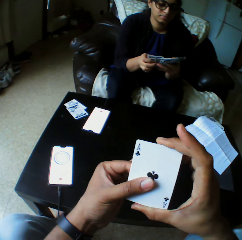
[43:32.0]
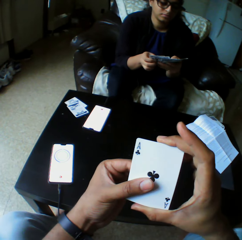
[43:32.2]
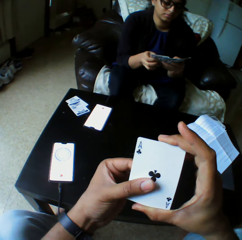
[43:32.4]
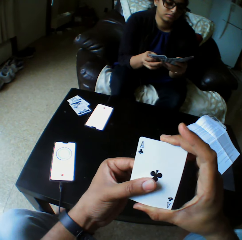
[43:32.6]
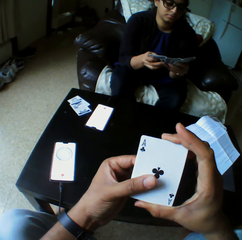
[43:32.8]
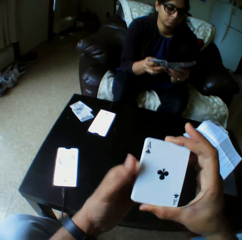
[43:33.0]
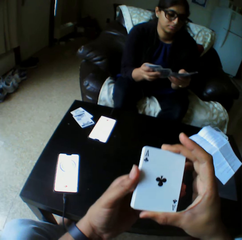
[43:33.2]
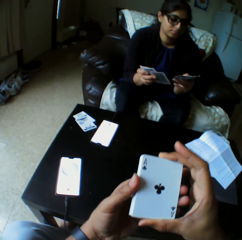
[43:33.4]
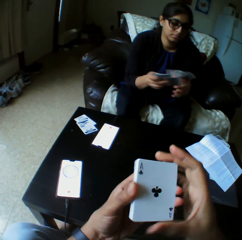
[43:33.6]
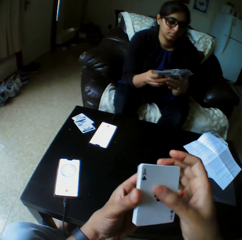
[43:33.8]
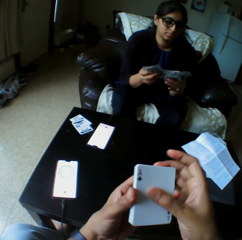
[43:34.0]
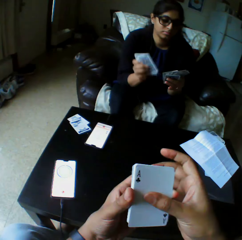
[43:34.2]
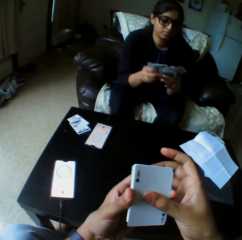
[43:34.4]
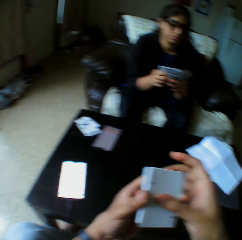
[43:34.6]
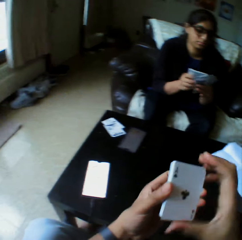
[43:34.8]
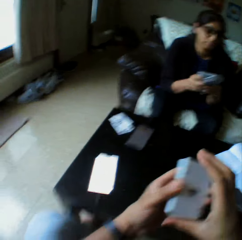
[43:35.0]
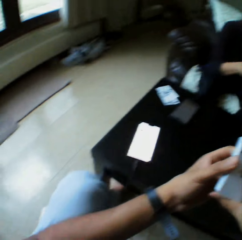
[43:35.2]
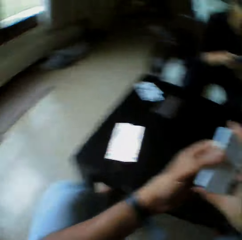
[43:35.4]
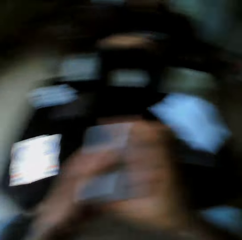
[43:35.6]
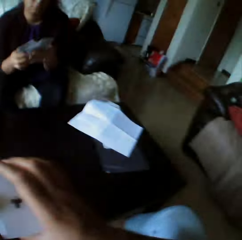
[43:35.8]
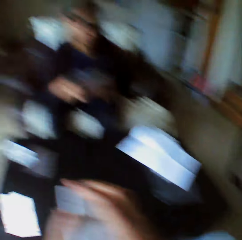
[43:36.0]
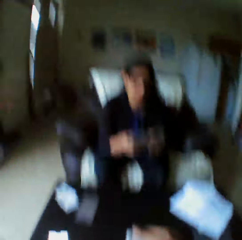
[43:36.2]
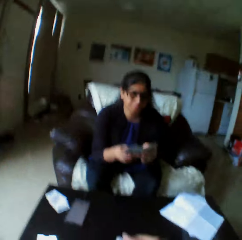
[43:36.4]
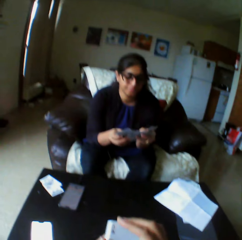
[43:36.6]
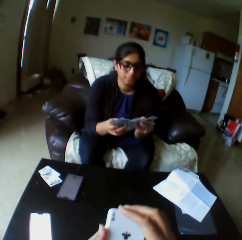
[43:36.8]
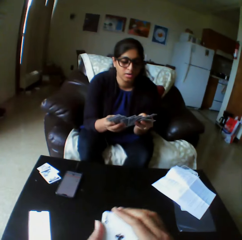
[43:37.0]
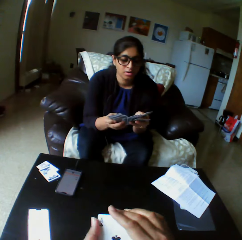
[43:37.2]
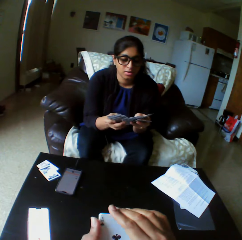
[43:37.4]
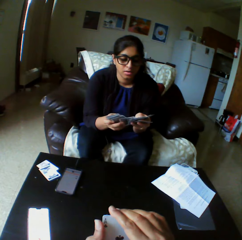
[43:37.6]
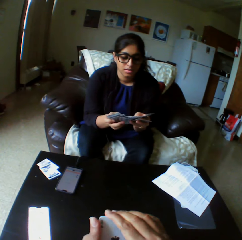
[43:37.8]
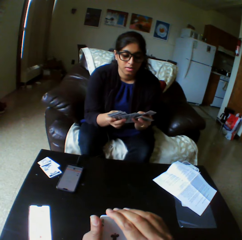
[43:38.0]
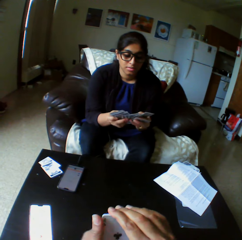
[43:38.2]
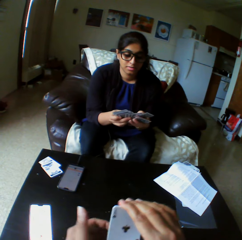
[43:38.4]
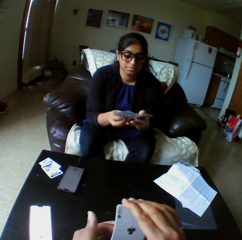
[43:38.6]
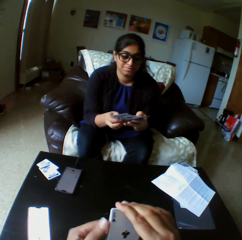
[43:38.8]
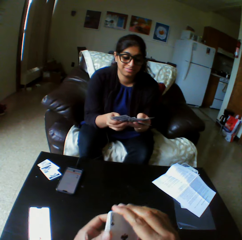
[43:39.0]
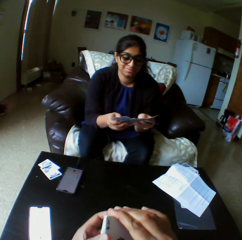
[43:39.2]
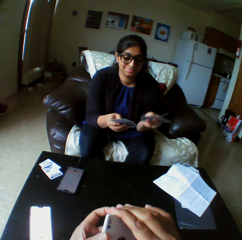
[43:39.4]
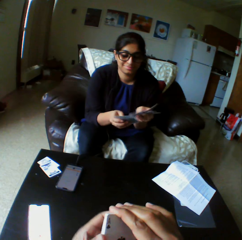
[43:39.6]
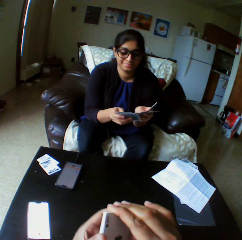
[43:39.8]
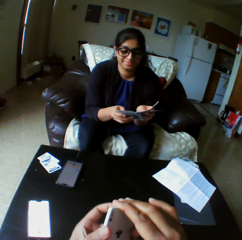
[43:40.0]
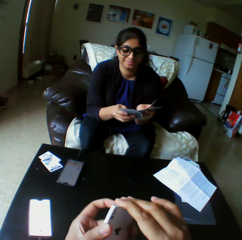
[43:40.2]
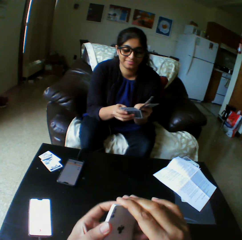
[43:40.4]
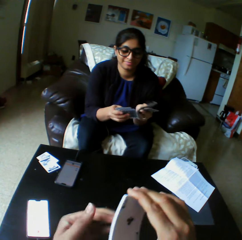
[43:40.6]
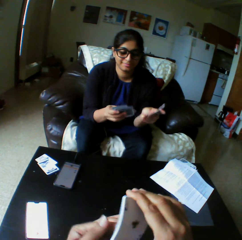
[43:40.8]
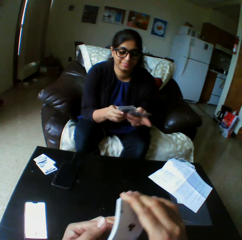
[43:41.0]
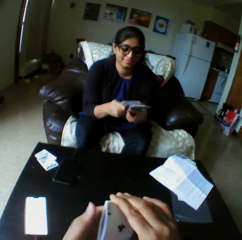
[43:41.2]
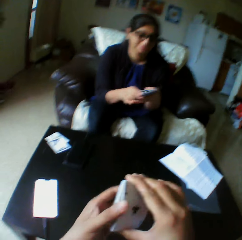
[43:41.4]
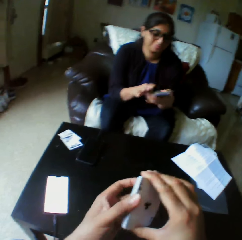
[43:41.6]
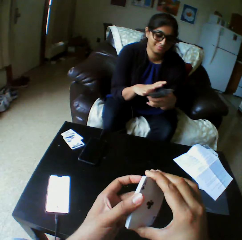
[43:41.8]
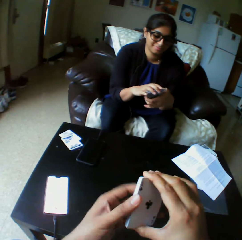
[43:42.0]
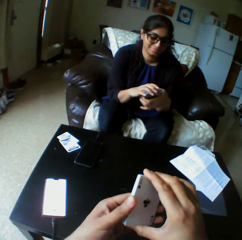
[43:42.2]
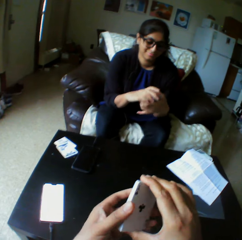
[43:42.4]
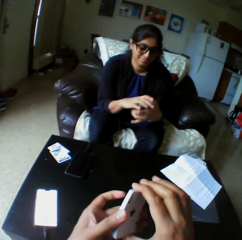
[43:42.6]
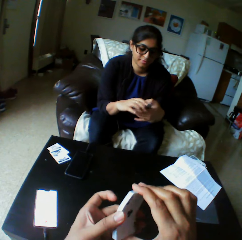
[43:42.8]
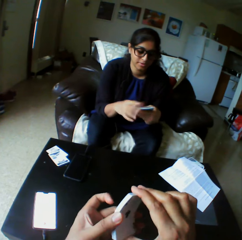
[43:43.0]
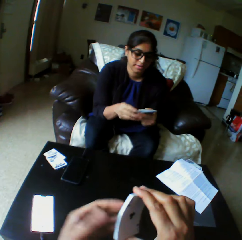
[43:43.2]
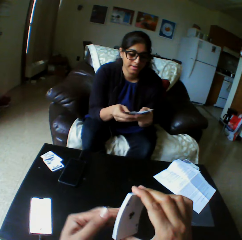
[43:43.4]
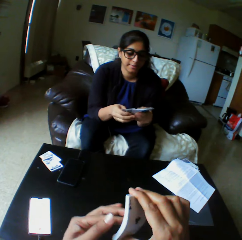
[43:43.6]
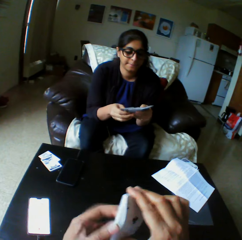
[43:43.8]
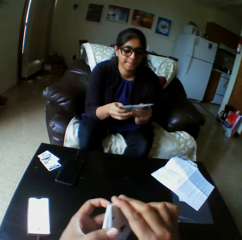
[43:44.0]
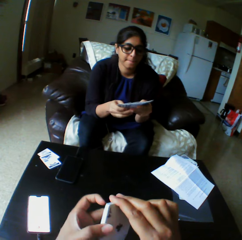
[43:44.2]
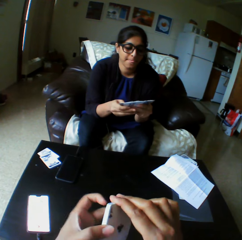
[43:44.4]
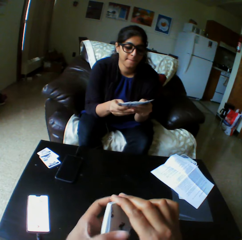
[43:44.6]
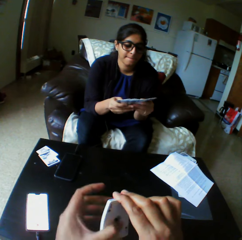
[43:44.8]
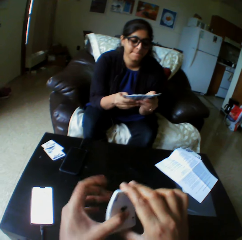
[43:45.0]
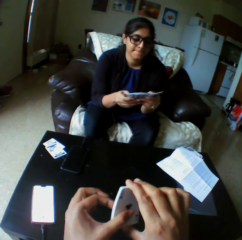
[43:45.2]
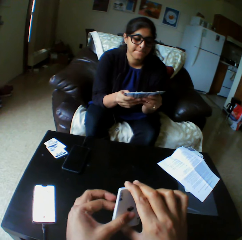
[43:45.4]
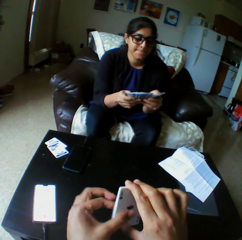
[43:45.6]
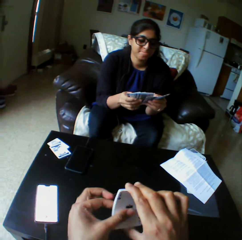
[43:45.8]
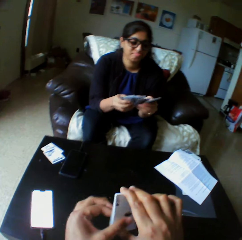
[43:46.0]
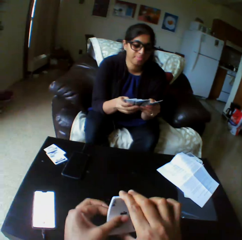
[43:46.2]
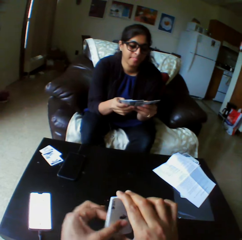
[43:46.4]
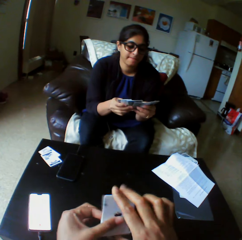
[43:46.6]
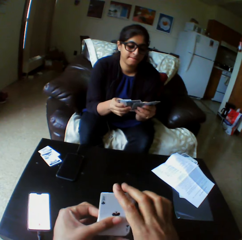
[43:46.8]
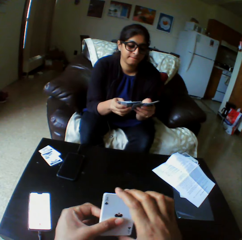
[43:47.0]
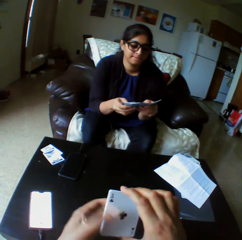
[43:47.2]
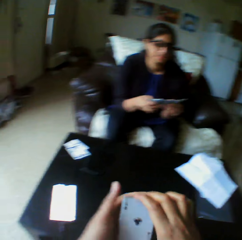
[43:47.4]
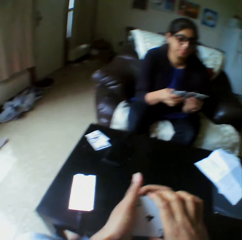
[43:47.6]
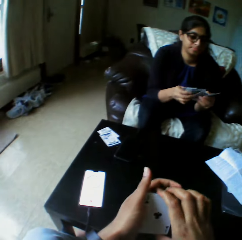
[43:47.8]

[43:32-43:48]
A lady arranges cards in hand. The lady speaks to the camera wearer. The camera wearer holds cards in hand.

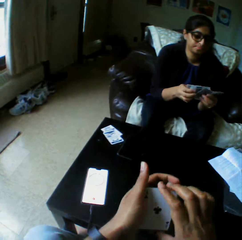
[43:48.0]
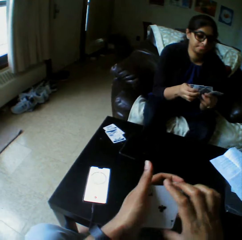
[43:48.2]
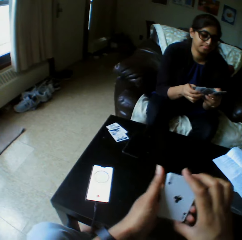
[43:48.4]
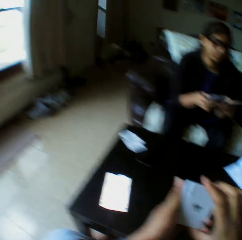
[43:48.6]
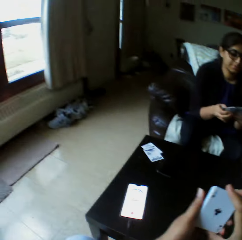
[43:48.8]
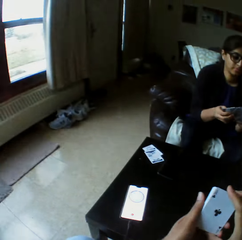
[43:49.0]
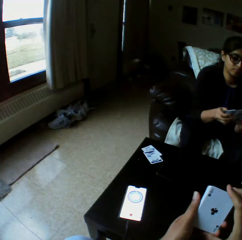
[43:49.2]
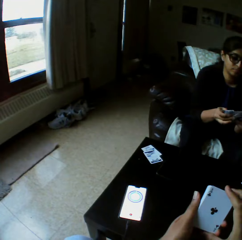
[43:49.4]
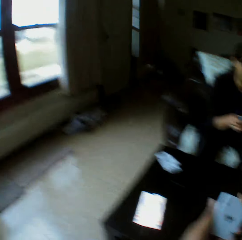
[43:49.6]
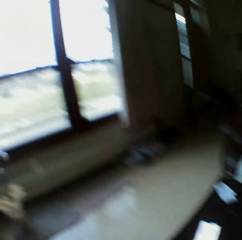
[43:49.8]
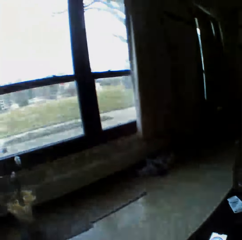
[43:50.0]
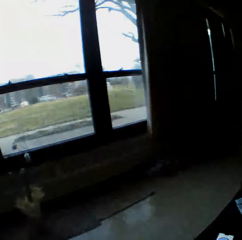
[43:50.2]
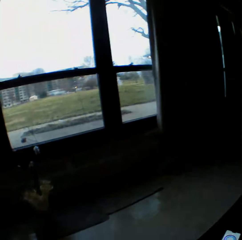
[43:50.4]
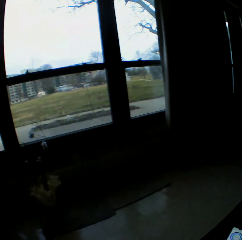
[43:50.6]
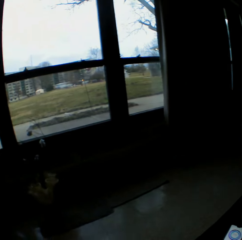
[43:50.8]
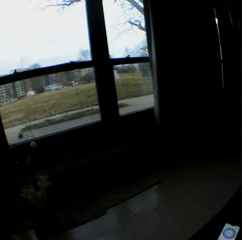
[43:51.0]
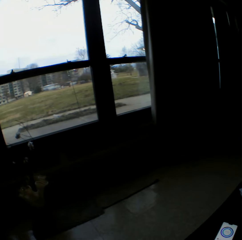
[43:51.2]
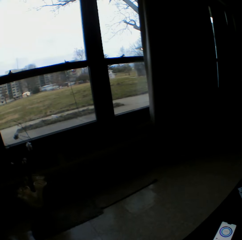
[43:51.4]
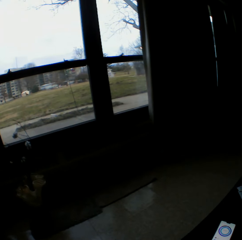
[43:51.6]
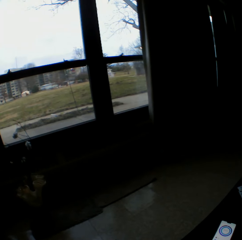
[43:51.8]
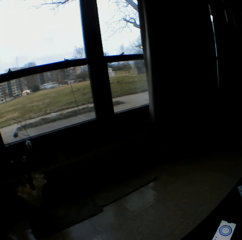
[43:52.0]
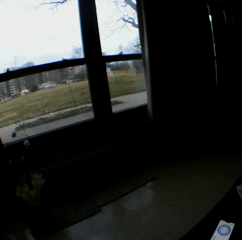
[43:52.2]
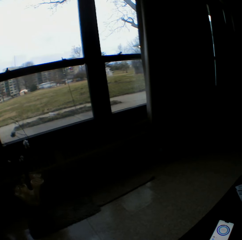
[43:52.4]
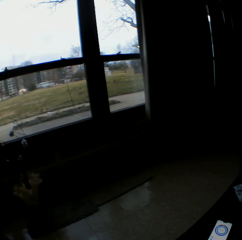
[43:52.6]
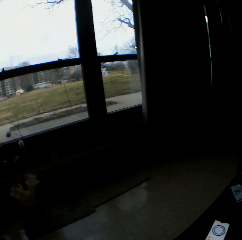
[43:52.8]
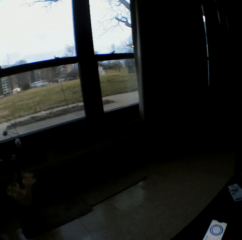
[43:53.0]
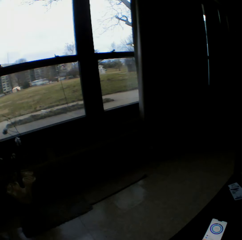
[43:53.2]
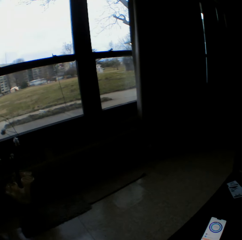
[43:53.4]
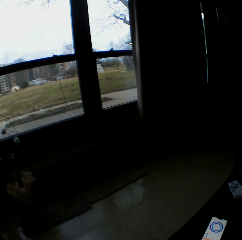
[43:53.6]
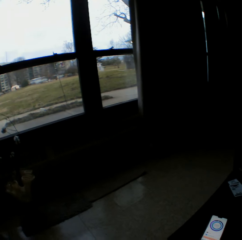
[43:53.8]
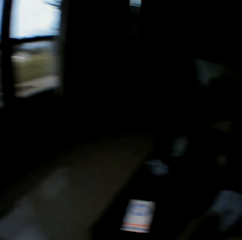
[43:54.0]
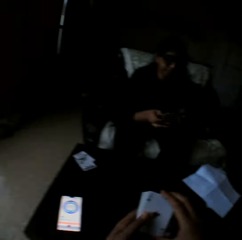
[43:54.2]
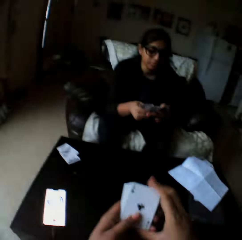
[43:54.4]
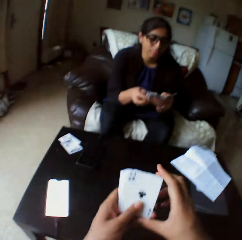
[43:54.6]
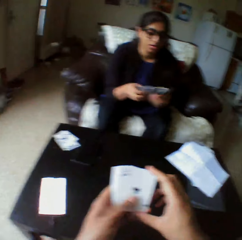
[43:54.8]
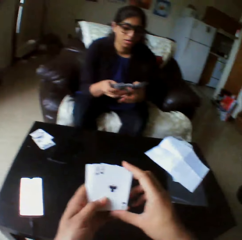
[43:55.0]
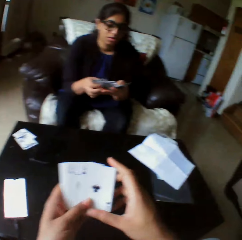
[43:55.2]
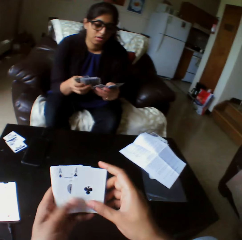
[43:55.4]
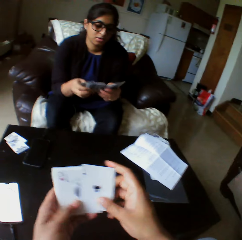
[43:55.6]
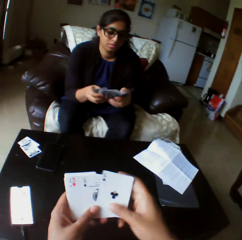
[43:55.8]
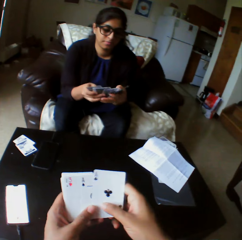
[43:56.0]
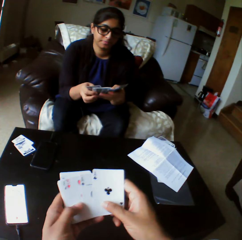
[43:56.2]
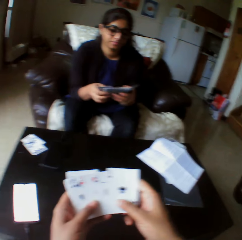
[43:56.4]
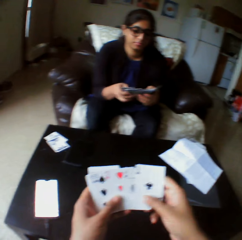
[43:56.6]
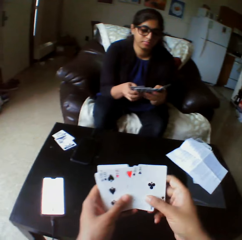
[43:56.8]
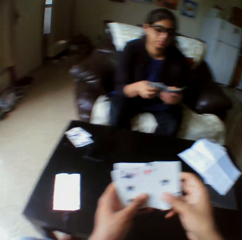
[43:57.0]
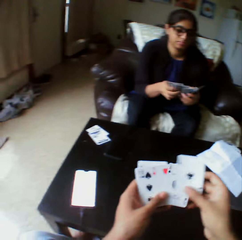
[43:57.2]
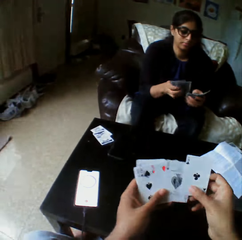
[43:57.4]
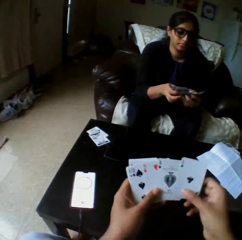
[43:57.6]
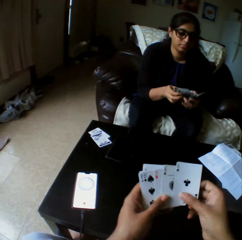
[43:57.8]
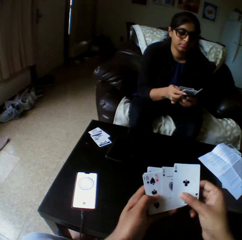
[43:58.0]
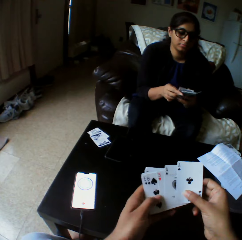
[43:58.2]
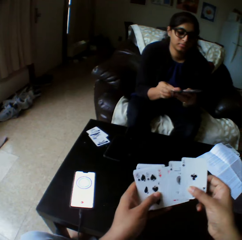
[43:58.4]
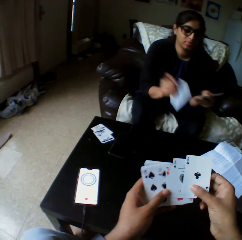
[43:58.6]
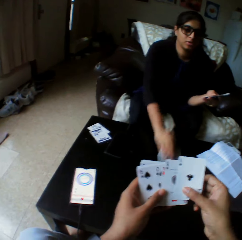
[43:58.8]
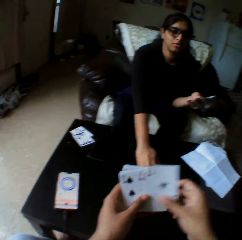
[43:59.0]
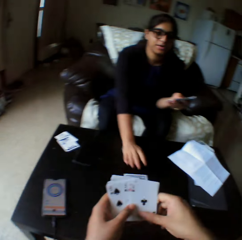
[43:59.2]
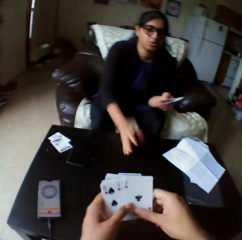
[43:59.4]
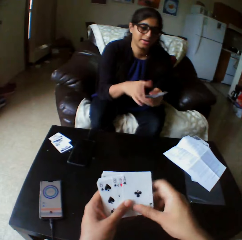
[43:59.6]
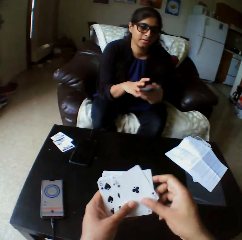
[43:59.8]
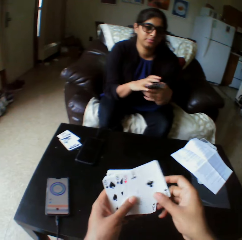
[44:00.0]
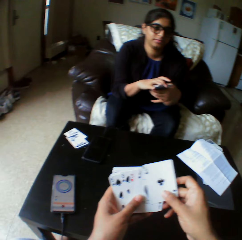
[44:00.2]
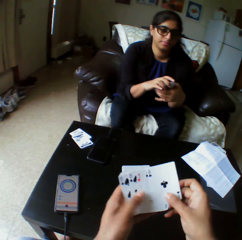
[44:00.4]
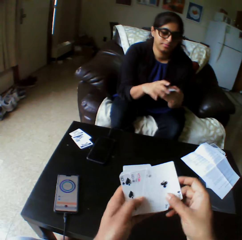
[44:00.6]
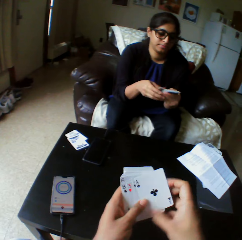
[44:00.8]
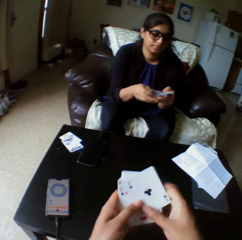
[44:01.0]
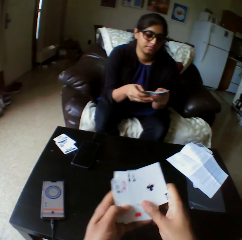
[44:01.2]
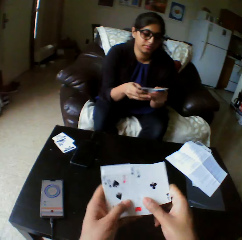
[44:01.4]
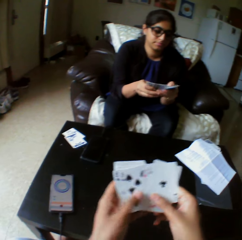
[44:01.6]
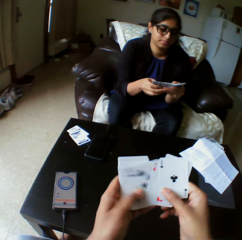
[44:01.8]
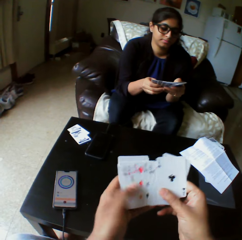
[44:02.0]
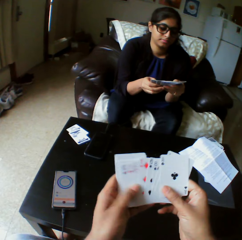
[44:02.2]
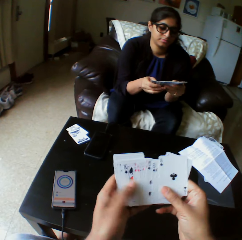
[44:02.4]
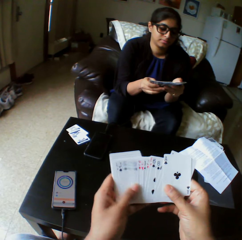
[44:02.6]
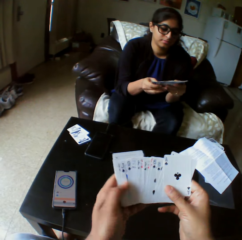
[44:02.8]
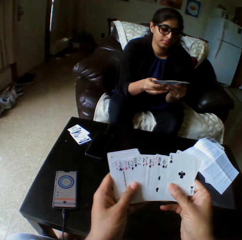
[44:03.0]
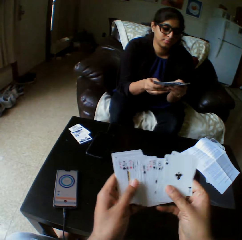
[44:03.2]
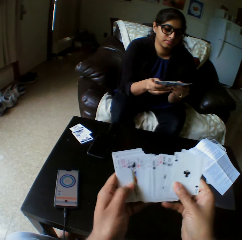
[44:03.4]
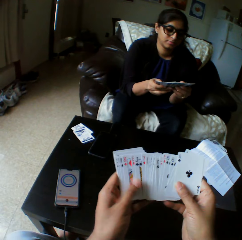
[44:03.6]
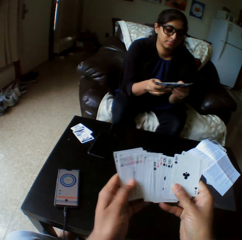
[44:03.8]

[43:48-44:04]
The camera wearer looks outside the window. A woman drops a card on the table with her right hand. She shuffles cards with both hands. The camera wearer spreads cards in hand. The woman spreads cards in hand.
